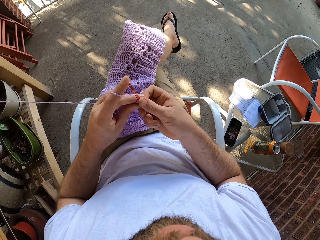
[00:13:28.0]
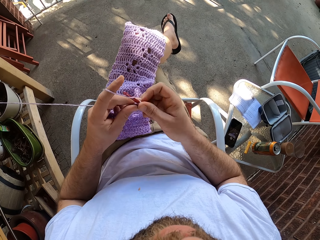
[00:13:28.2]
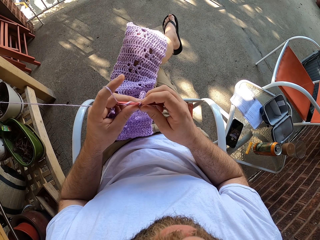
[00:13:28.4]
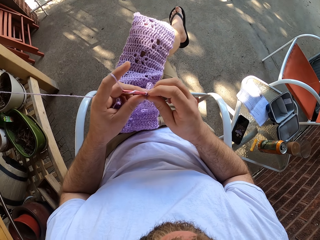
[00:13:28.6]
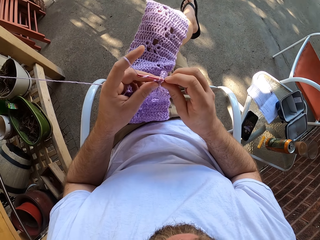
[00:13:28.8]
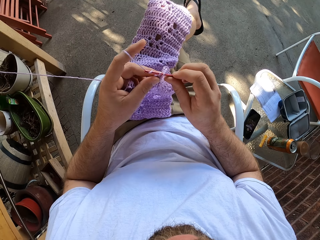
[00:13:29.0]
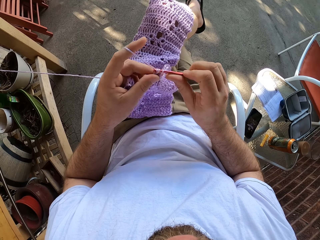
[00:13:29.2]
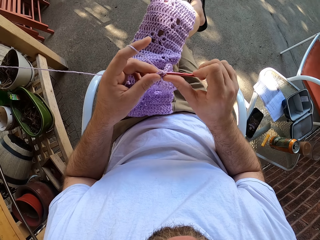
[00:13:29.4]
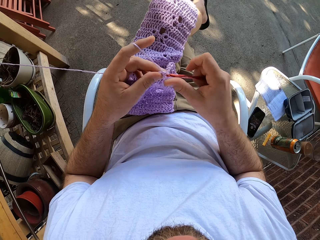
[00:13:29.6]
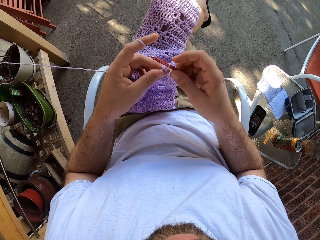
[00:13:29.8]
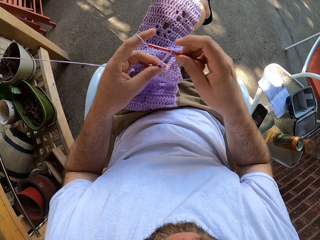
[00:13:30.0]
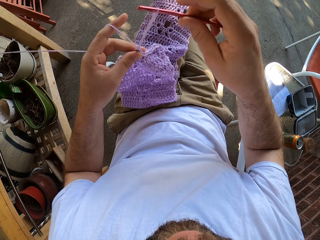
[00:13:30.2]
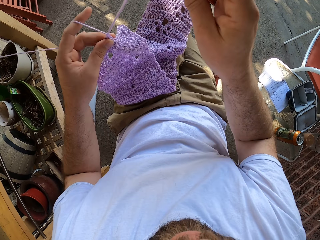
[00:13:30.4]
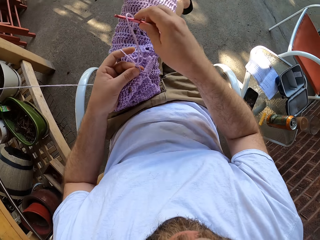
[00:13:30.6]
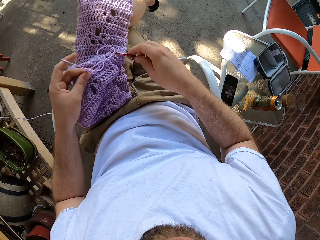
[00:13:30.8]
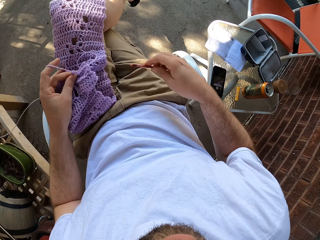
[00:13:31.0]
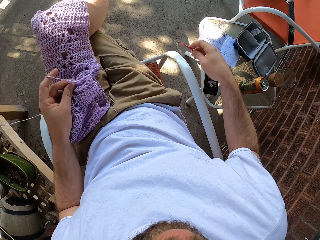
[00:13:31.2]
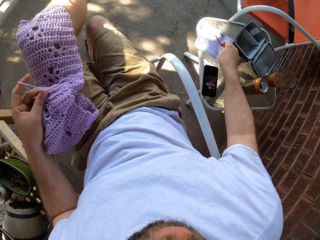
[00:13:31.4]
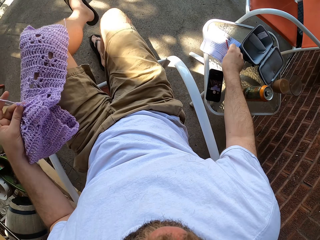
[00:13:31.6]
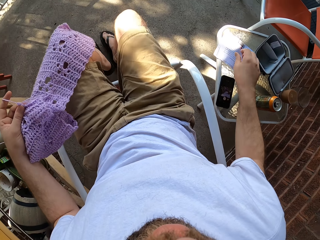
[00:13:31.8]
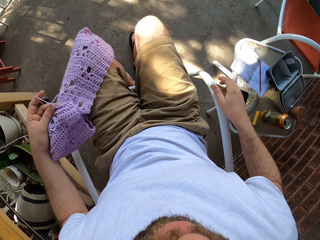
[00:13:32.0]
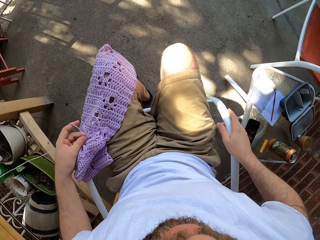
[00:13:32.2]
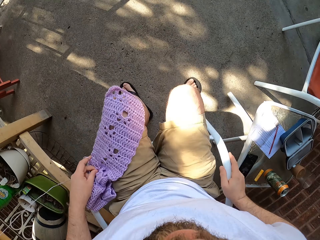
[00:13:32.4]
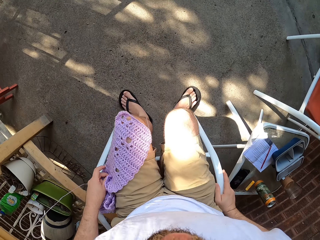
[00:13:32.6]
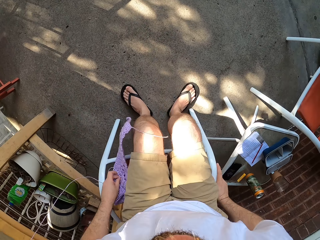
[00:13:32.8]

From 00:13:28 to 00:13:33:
The camera wearer drops the crochet hook in his right hand on the side table. He stands up.

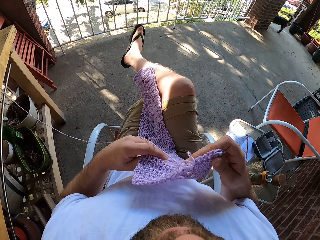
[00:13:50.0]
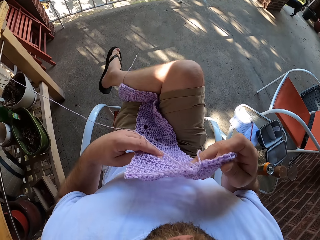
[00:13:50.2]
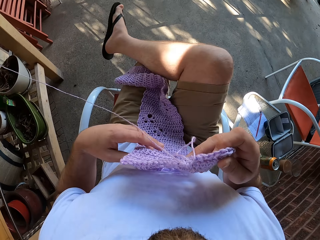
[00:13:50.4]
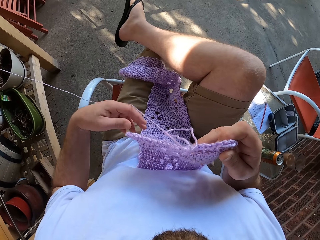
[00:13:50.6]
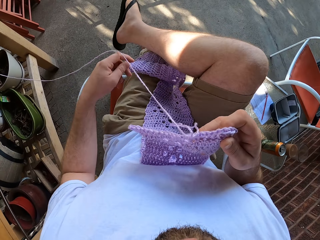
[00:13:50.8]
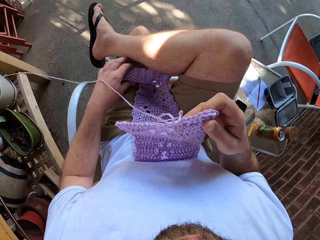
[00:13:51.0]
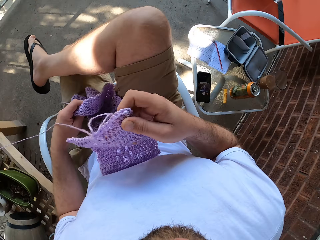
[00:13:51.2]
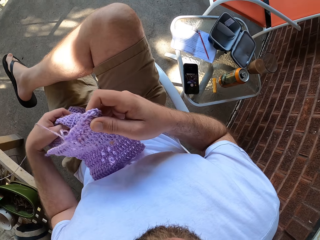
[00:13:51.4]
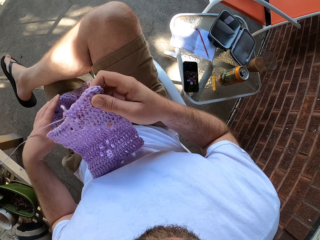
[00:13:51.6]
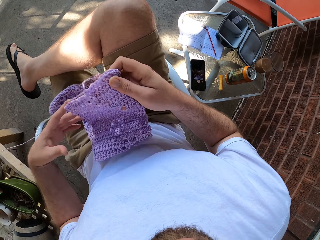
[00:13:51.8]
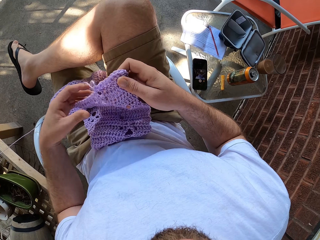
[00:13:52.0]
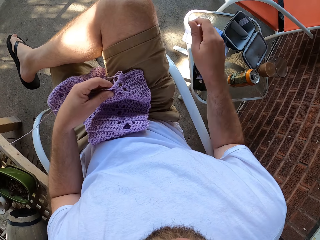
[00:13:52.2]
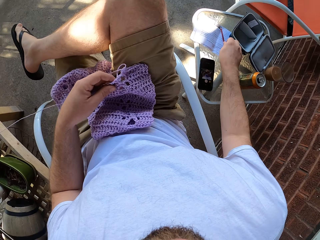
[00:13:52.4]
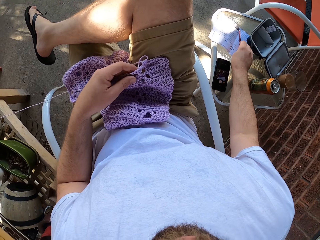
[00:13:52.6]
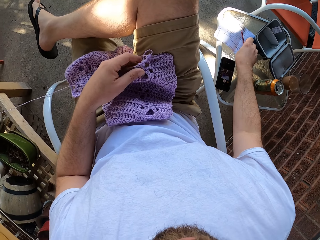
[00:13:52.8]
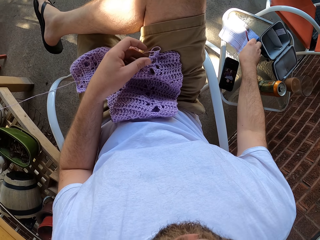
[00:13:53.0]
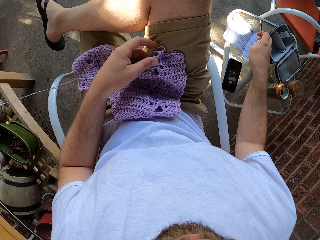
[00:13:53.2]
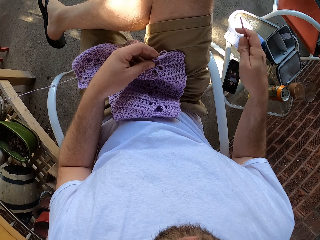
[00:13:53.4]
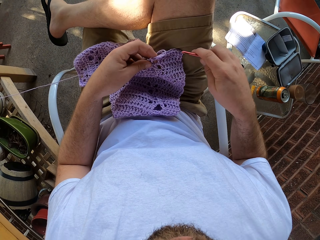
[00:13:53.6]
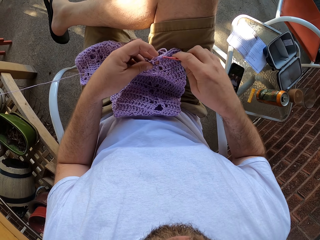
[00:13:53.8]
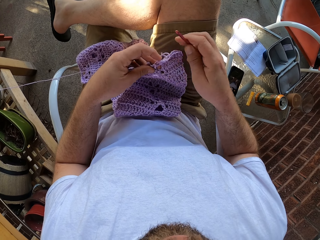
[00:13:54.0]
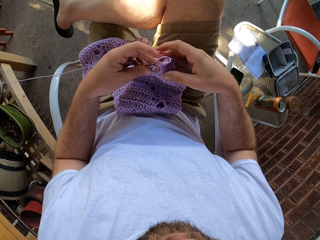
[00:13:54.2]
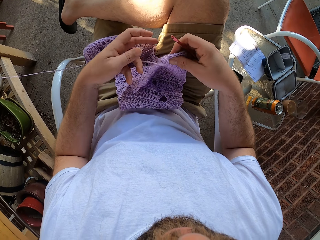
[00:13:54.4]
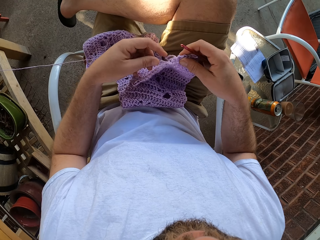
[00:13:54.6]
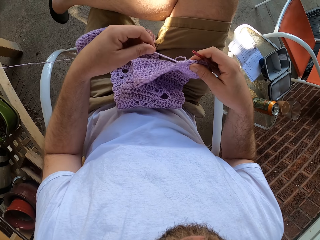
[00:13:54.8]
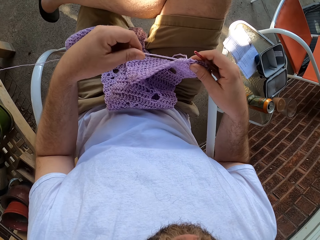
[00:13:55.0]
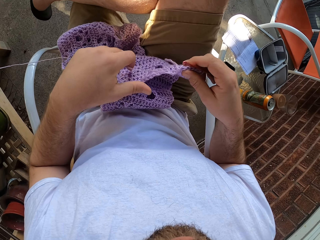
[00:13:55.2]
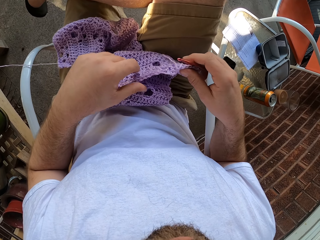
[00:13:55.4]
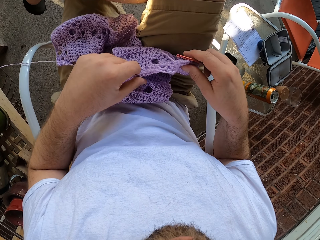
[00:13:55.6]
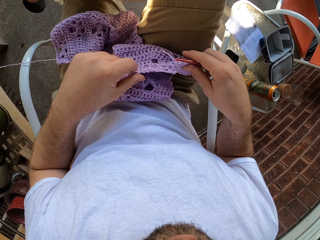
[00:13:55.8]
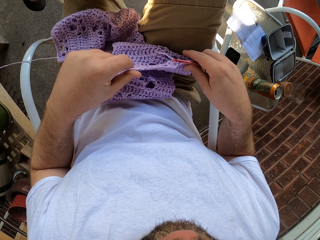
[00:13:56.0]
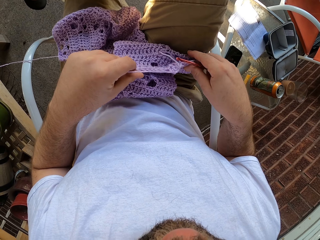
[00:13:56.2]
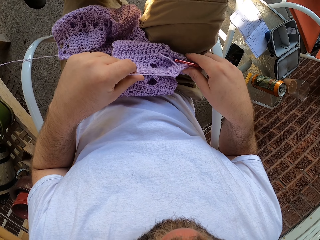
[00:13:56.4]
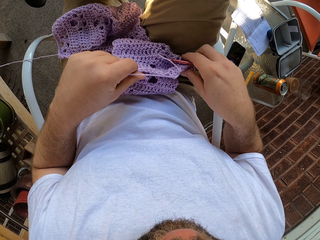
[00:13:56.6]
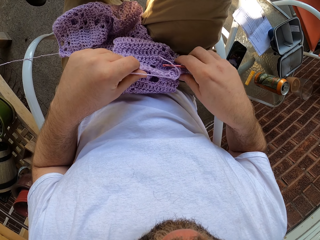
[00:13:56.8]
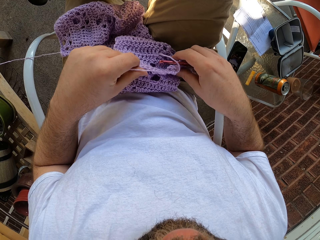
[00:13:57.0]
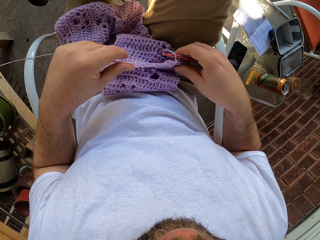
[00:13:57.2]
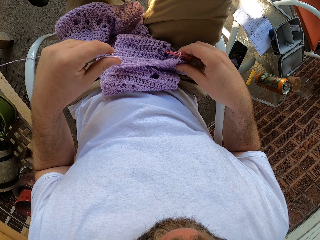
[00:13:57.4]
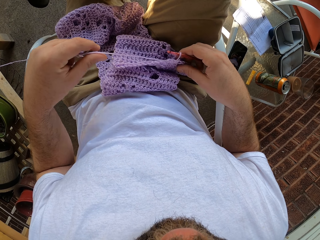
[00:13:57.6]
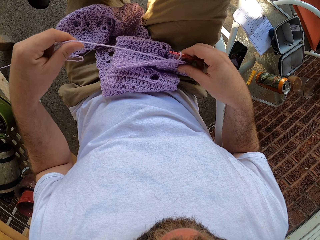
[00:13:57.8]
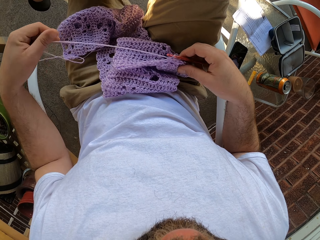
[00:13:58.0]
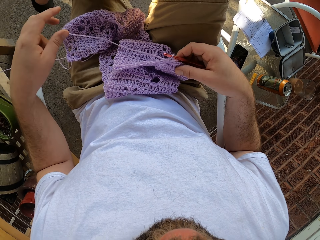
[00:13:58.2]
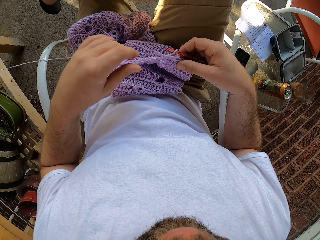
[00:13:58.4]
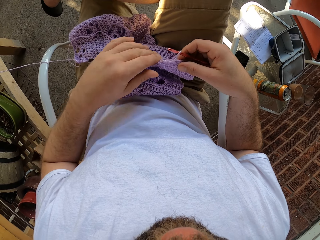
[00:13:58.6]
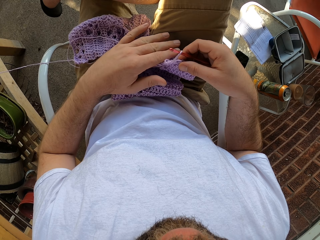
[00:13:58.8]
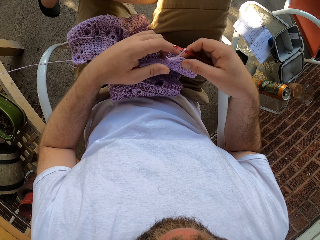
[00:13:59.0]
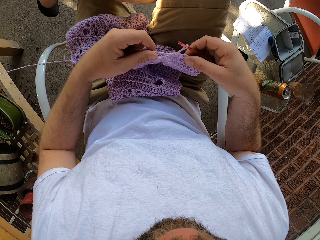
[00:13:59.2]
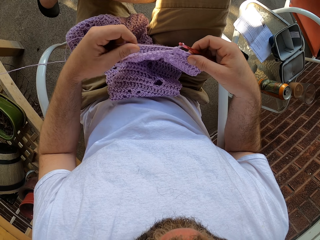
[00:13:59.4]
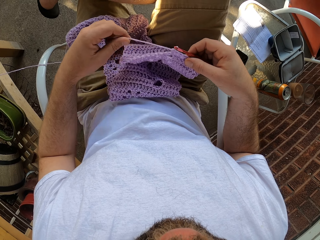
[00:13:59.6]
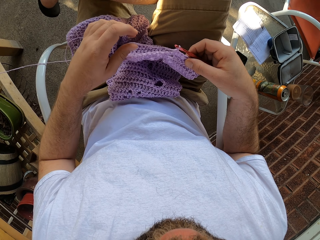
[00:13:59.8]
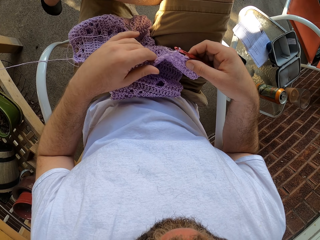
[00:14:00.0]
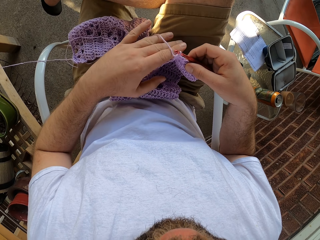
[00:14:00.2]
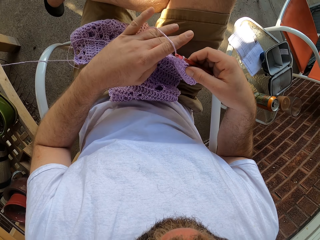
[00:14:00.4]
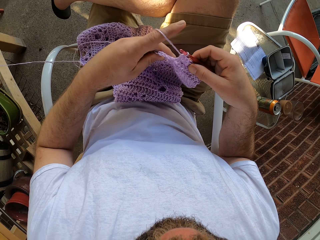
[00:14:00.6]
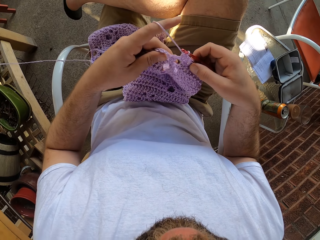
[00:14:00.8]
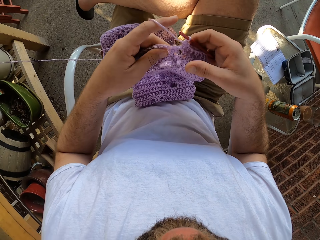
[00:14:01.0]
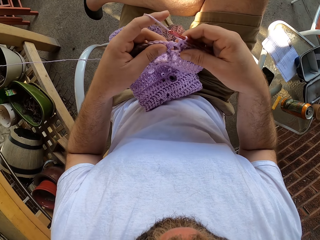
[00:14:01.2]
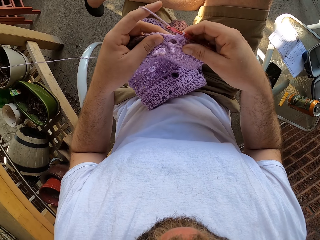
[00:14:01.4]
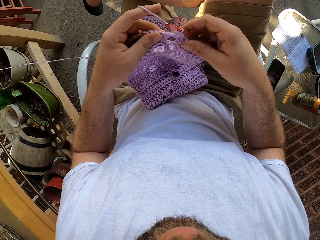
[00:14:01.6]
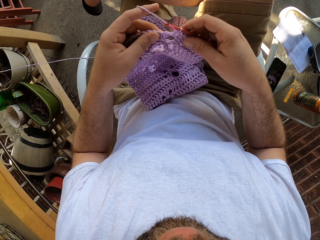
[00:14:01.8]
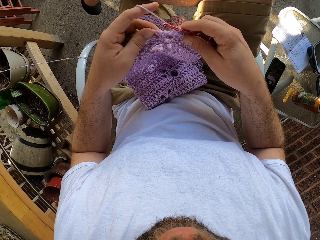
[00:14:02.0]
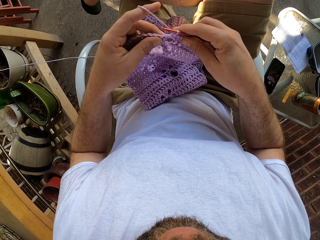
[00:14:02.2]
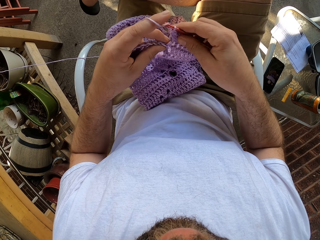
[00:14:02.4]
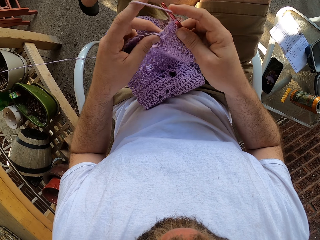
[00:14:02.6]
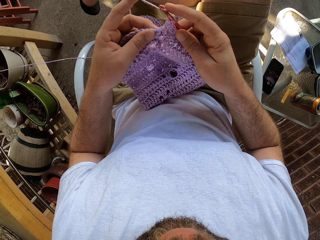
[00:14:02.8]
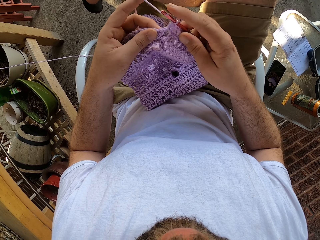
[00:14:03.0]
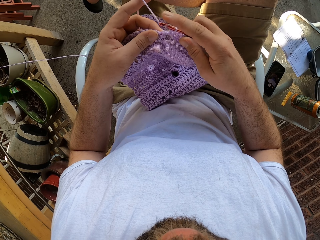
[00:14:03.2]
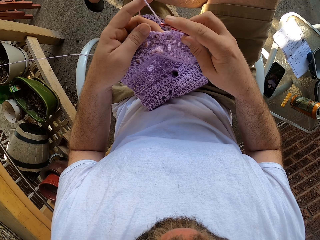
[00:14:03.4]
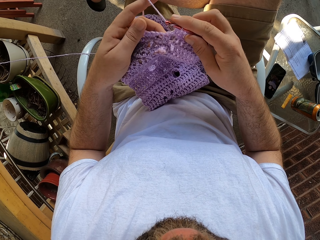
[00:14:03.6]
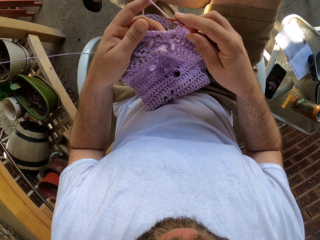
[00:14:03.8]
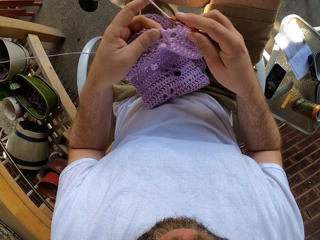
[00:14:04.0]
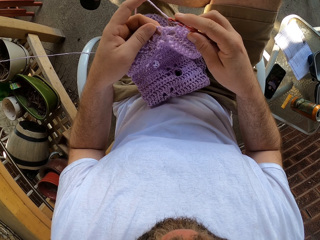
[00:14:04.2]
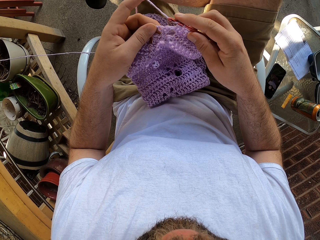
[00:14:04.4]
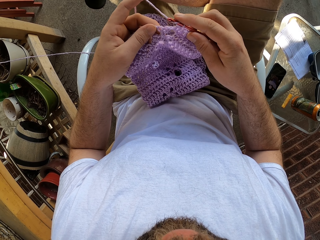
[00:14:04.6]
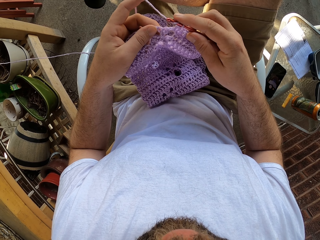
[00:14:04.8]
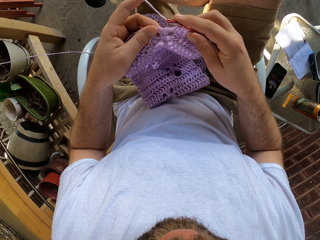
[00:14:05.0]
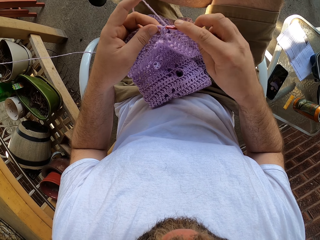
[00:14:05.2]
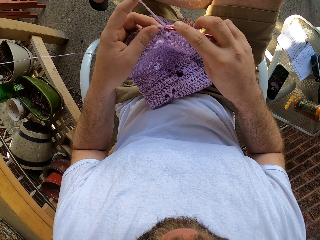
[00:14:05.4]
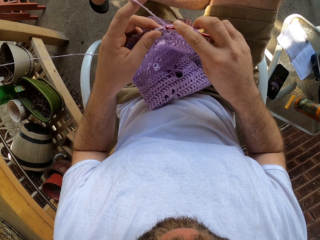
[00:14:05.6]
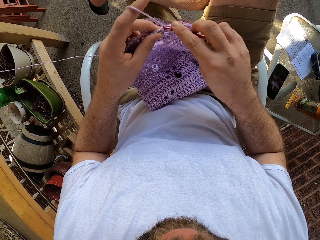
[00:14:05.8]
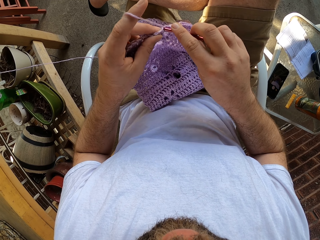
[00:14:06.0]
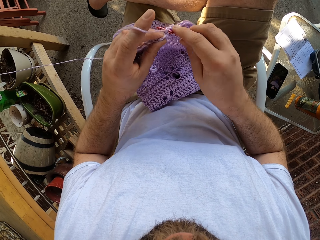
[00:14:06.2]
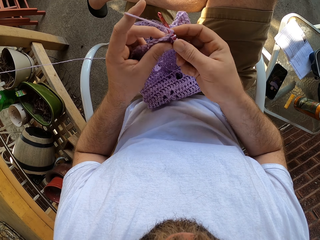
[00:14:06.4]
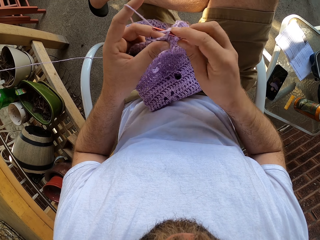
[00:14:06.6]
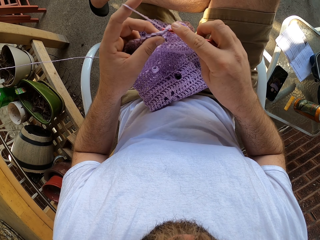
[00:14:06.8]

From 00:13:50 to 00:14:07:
The camera wearer sits on the chair and crosses his leg. He adjusts the yarn with his left hand. He picks up the crochet hook on the stool with his right hand. He adjusts the yarn in his hands. He stretches the string. He crochets with the yarn in his hands. He holds the cloth.
